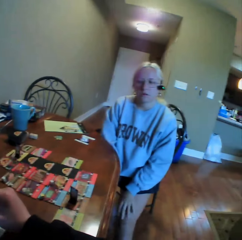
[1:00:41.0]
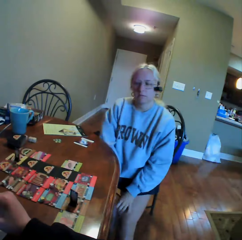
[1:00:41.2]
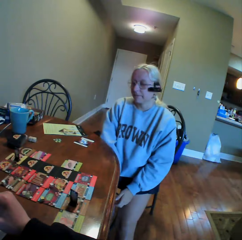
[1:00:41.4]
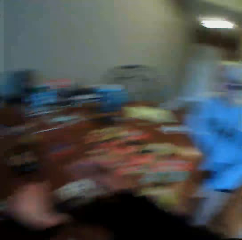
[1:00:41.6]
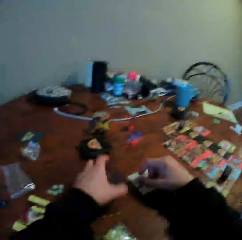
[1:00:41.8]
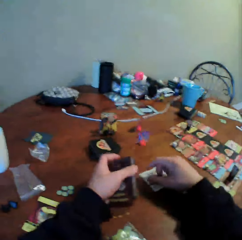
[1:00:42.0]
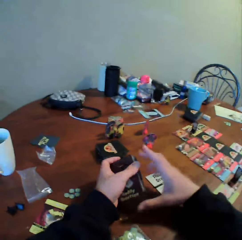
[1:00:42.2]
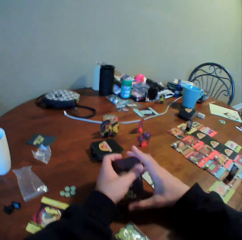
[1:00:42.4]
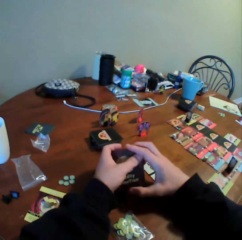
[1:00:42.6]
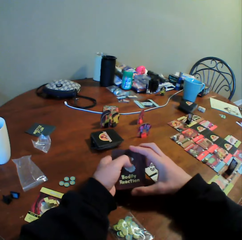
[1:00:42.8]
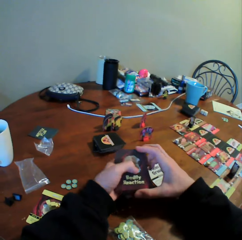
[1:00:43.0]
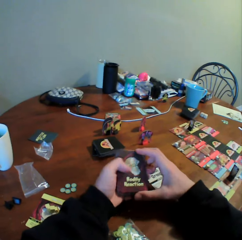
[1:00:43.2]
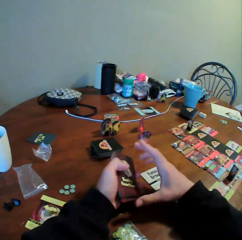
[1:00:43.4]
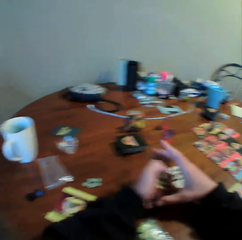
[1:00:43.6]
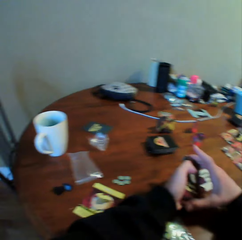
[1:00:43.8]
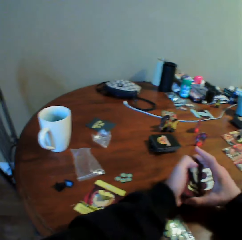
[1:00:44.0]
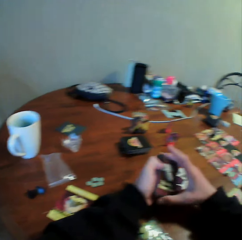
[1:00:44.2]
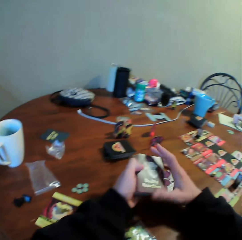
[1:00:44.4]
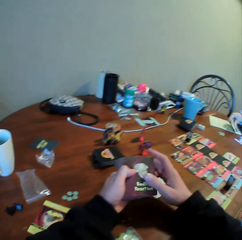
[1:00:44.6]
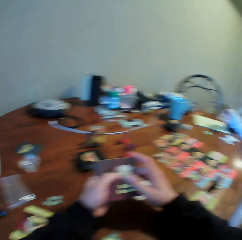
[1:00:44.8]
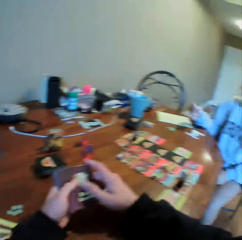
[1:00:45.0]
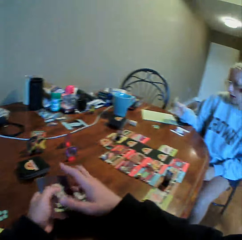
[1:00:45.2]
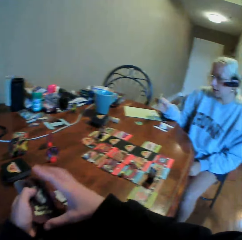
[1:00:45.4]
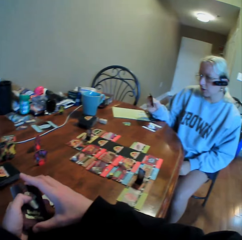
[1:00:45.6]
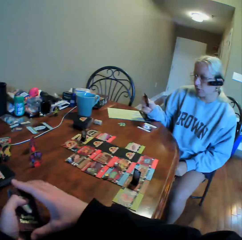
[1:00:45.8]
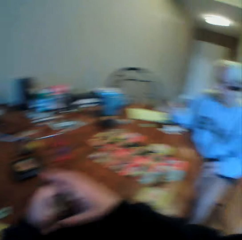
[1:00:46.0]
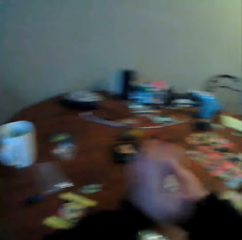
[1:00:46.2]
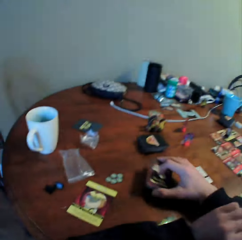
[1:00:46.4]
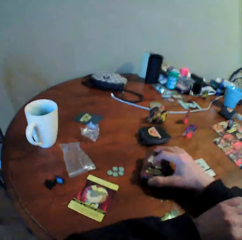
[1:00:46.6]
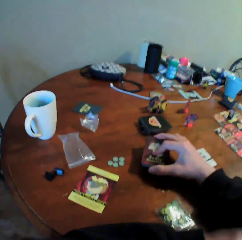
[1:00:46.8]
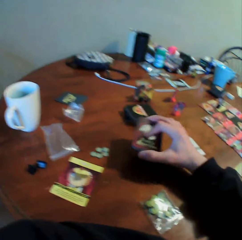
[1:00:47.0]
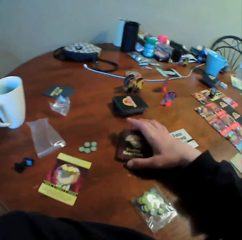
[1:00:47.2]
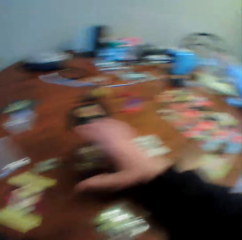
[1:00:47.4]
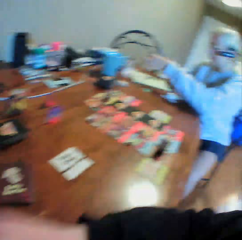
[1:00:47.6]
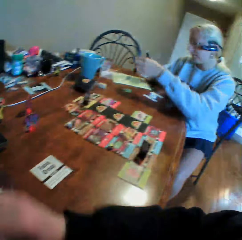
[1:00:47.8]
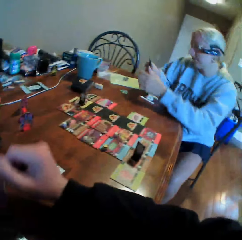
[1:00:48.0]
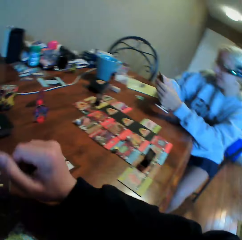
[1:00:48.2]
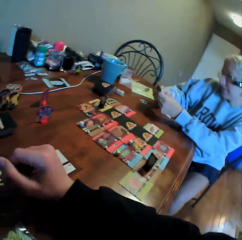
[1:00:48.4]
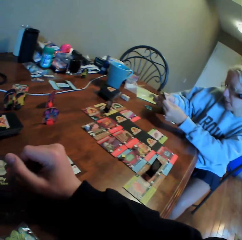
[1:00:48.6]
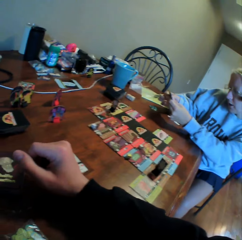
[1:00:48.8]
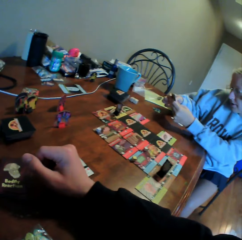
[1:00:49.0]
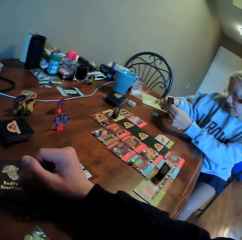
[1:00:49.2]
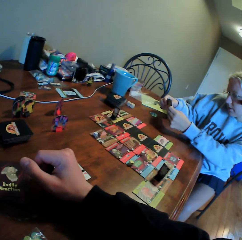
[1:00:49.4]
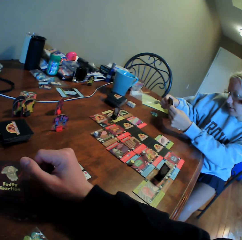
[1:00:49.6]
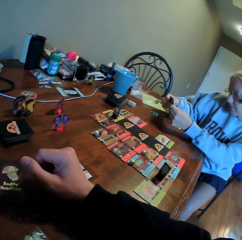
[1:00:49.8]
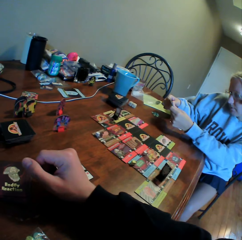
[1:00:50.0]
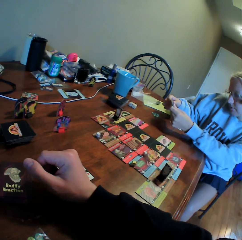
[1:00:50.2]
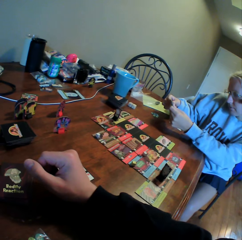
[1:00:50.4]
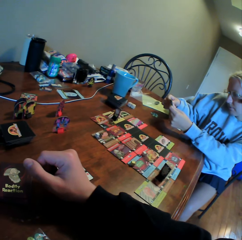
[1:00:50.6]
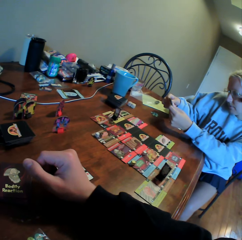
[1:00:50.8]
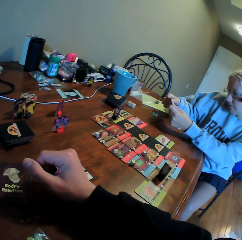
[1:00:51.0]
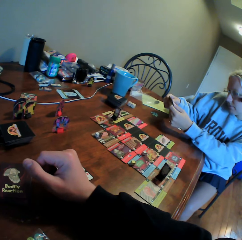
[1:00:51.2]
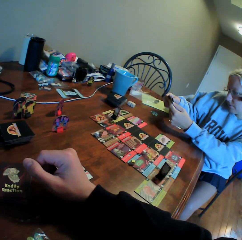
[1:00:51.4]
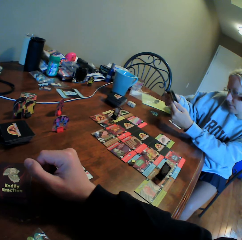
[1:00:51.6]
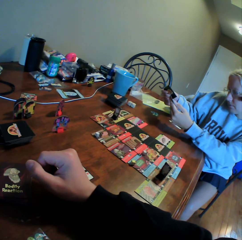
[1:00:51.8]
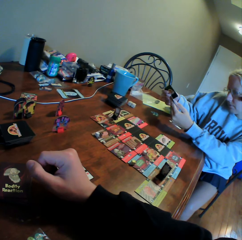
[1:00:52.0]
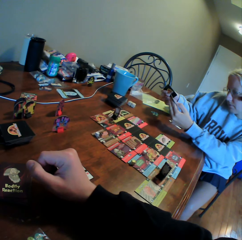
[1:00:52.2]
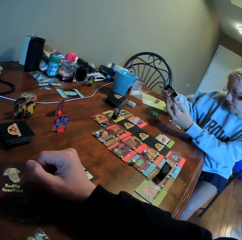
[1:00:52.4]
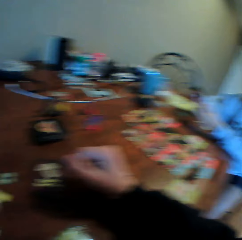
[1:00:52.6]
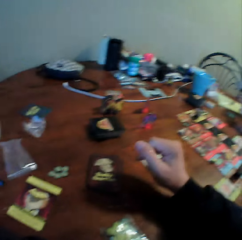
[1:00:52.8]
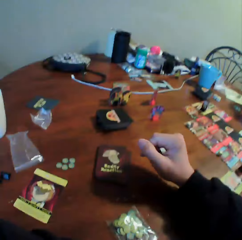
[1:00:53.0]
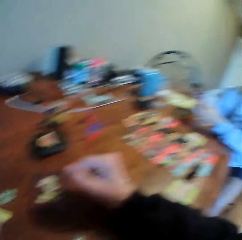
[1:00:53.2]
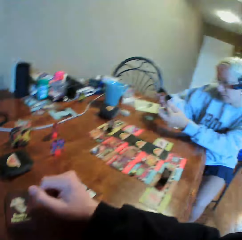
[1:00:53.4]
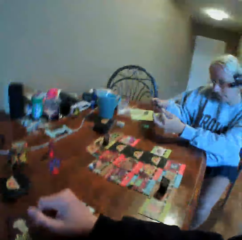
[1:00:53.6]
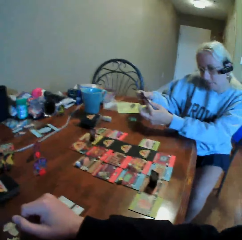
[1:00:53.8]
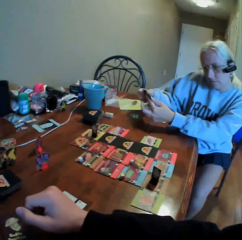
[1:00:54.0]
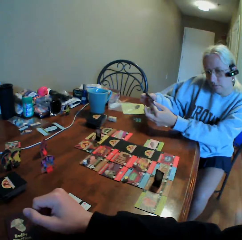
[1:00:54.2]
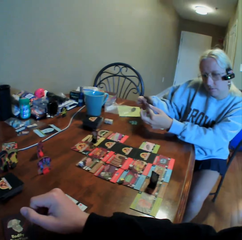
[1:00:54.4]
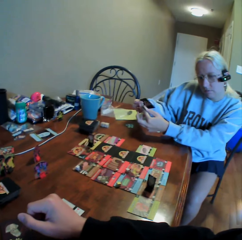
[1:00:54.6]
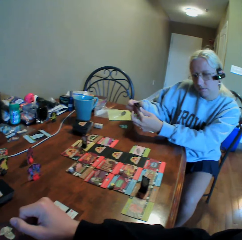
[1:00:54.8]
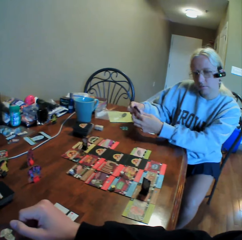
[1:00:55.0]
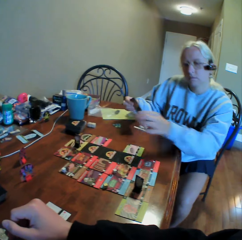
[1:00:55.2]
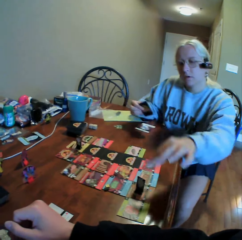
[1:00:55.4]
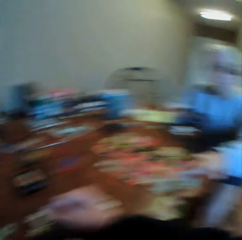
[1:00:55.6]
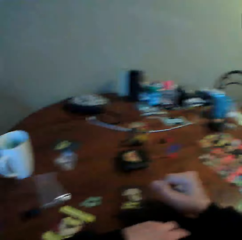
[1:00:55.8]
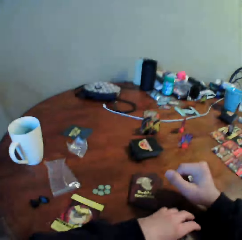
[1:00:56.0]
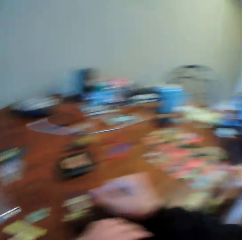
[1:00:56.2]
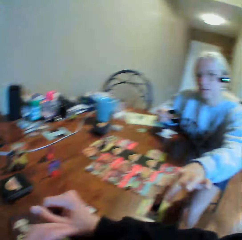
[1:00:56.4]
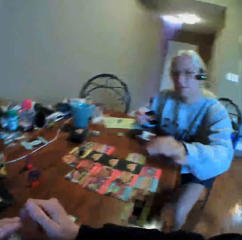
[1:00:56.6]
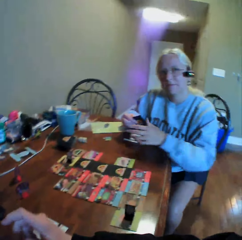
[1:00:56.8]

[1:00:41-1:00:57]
The camera wearer sorts cards on the table with his hands. He holds the cards. A woman picks a card on the table. The camera wearer looks around. He puts the cards on the table. The woman puts paper on the table. The camera wearer looks around. The woman holds cards in her hands, moves the cards, sorts the cards with her hands, moves a card and moves her hand.

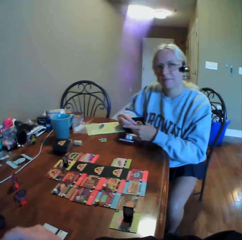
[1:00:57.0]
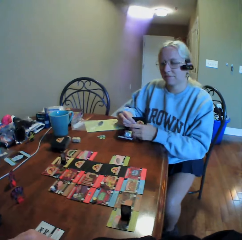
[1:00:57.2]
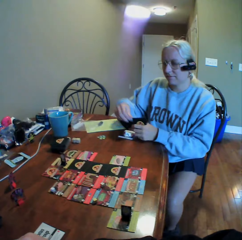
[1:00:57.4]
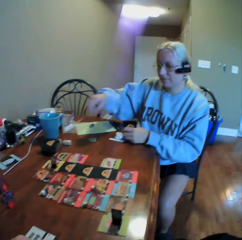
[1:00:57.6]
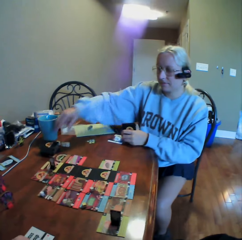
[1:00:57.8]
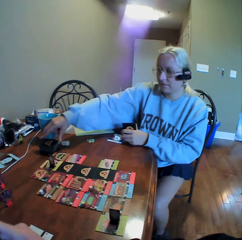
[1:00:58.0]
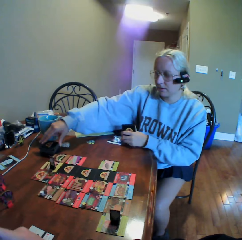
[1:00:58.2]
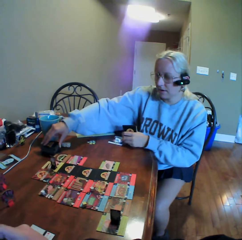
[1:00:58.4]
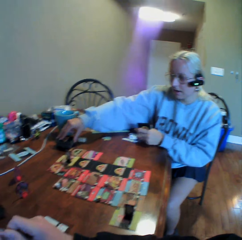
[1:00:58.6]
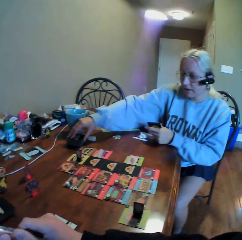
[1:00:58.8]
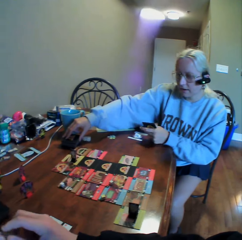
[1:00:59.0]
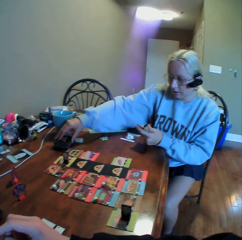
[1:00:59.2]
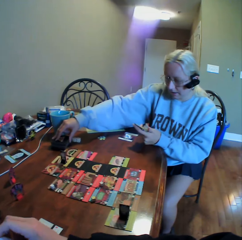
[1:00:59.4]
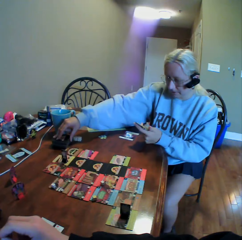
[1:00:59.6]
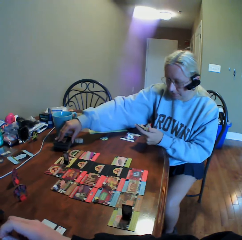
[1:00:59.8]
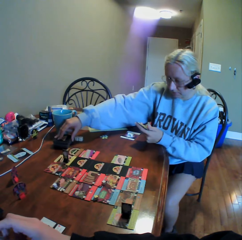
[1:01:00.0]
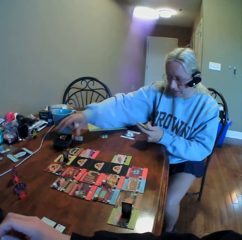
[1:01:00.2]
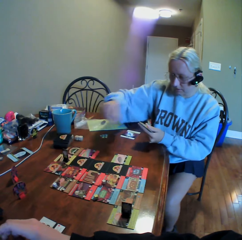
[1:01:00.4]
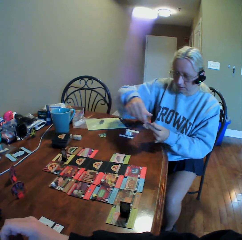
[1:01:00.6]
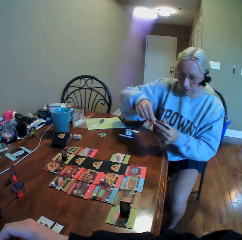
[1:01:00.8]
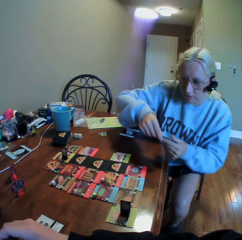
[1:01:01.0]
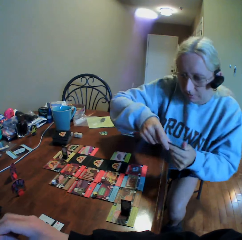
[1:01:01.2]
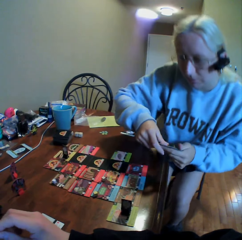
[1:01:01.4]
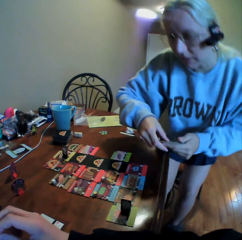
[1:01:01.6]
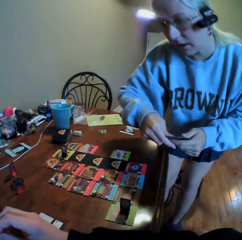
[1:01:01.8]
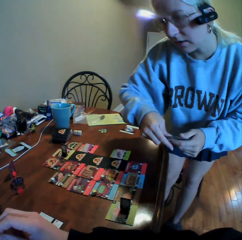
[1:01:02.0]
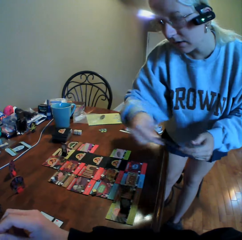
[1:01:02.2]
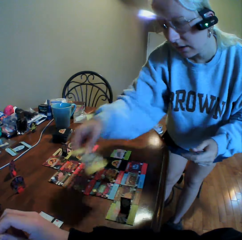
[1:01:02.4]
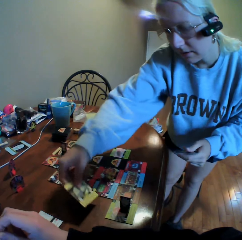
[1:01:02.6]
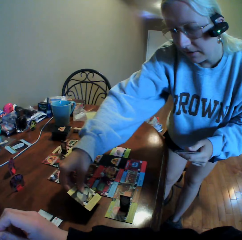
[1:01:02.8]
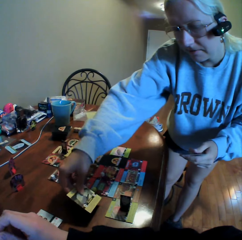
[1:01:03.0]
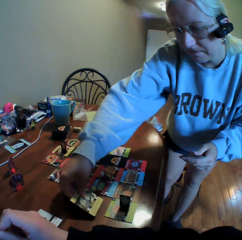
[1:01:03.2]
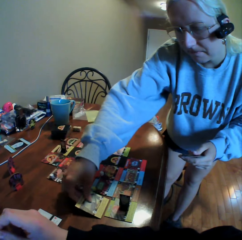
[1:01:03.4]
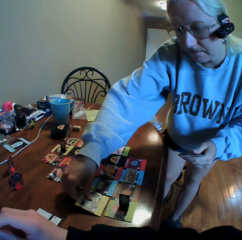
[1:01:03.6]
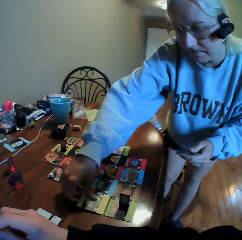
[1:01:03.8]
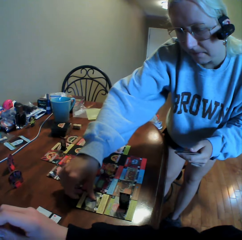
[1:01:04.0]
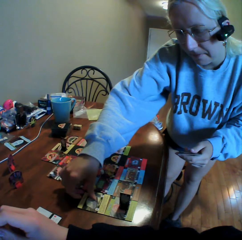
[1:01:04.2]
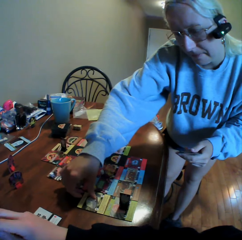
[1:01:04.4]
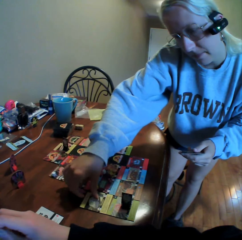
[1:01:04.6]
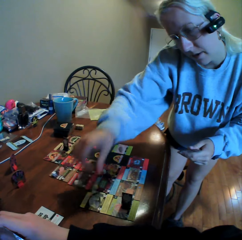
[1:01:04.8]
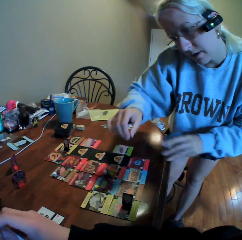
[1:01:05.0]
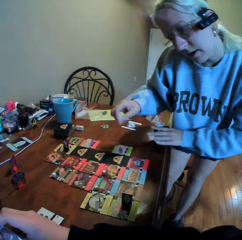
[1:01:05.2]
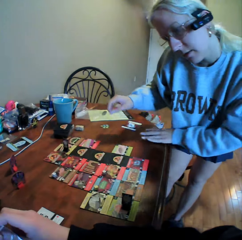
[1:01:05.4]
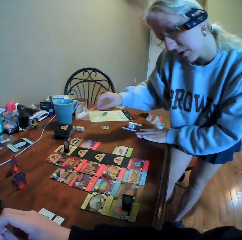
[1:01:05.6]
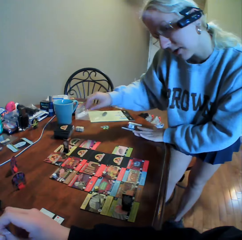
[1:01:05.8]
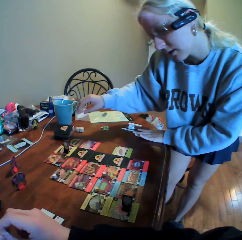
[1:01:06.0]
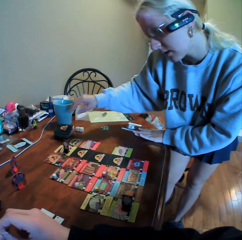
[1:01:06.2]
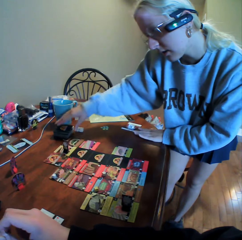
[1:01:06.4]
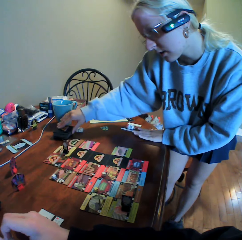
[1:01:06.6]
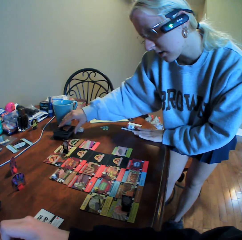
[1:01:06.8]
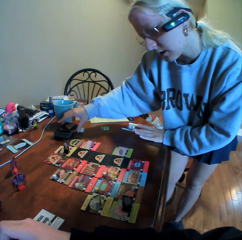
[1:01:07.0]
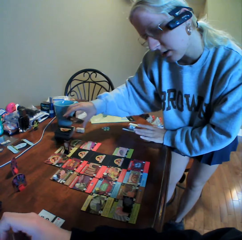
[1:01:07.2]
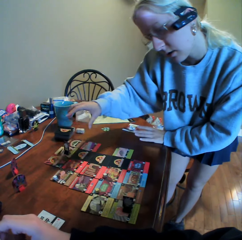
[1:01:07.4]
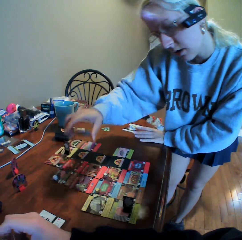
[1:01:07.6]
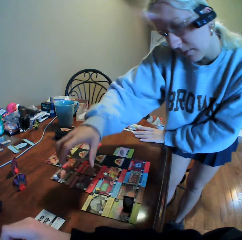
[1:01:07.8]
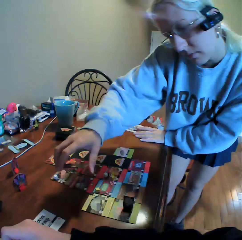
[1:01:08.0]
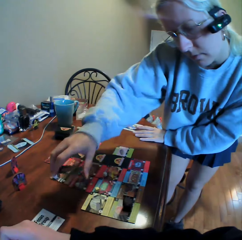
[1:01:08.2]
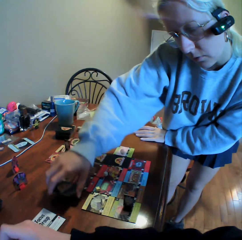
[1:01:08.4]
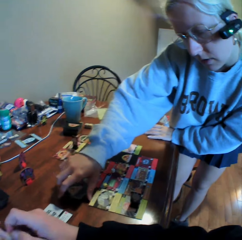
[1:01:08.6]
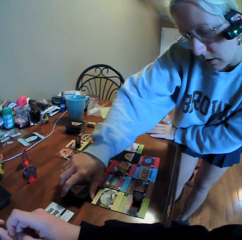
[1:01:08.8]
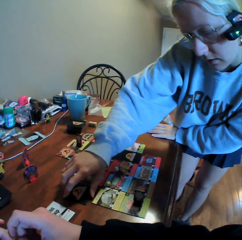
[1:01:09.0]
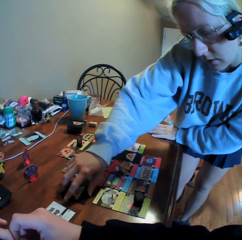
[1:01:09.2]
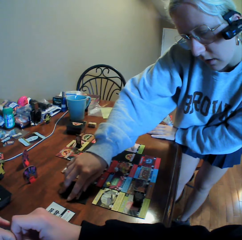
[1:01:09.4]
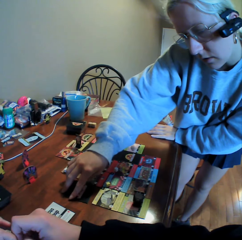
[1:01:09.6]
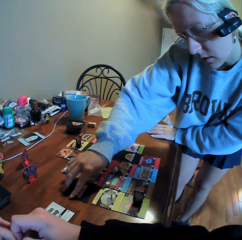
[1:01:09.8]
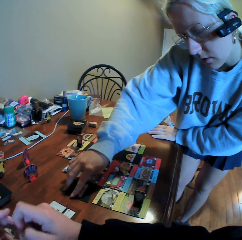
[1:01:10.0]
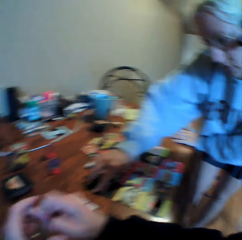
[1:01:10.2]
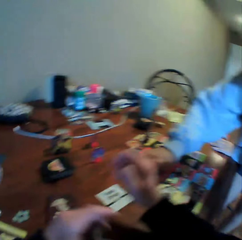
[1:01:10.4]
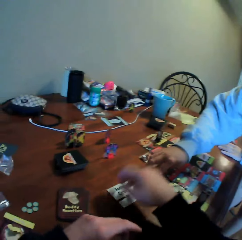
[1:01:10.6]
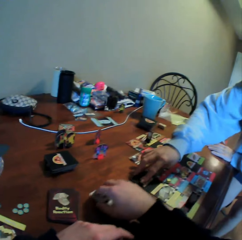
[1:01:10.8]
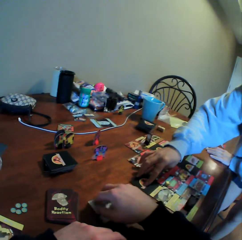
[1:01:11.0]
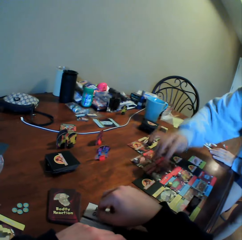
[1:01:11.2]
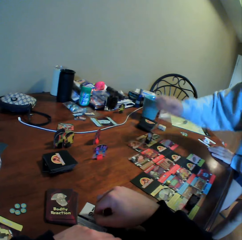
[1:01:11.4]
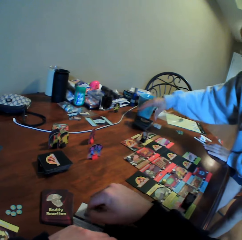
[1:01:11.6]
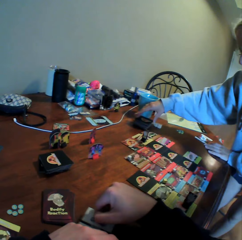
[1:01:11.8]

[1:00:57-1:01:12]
A woman moves her hand. The woman places a card on the table and holds cards on the table. The camera wearer holds a zipper bag. They do something. The woman picks cards from the table, stands up from the table, puts a card on the table, puts her hand on the table, picks cards from the table and places cards on the table. The camera wearer moves cards on the table.
